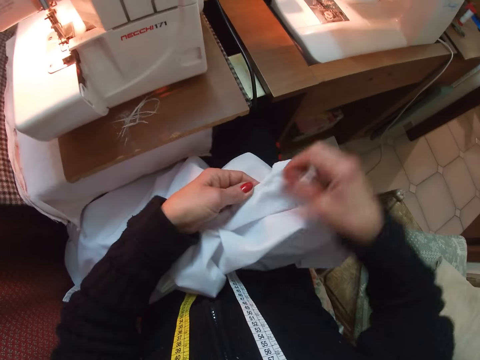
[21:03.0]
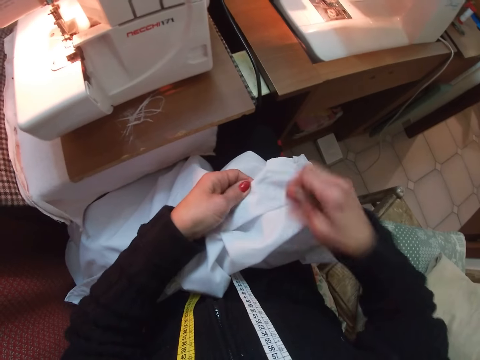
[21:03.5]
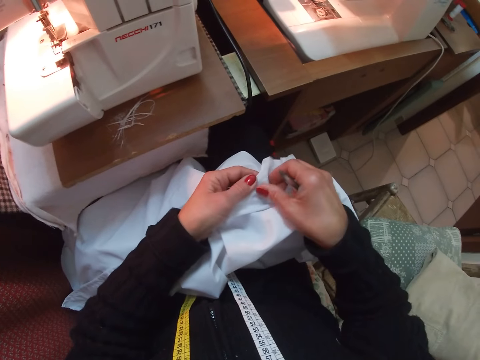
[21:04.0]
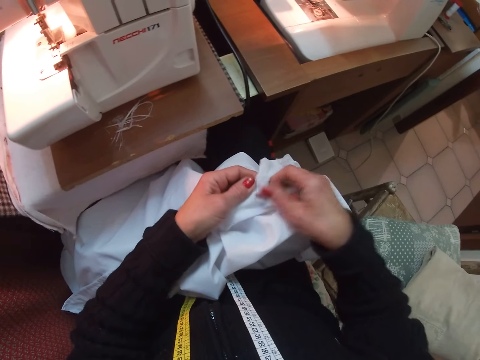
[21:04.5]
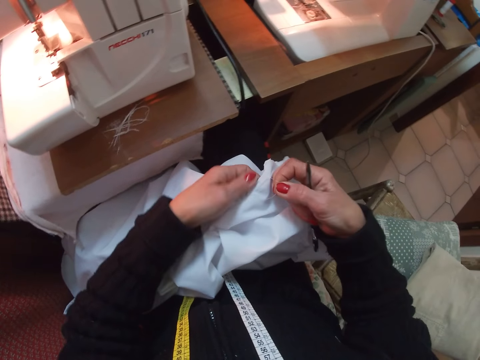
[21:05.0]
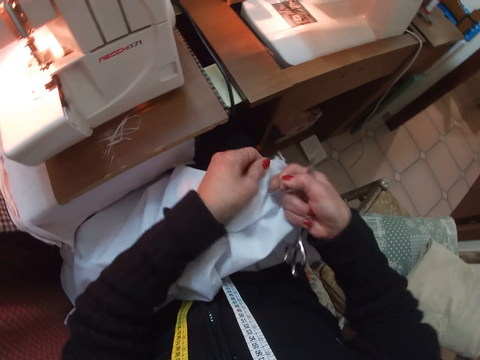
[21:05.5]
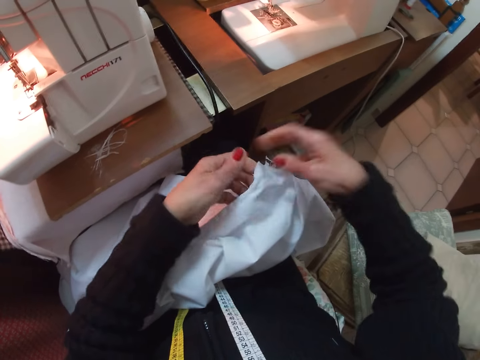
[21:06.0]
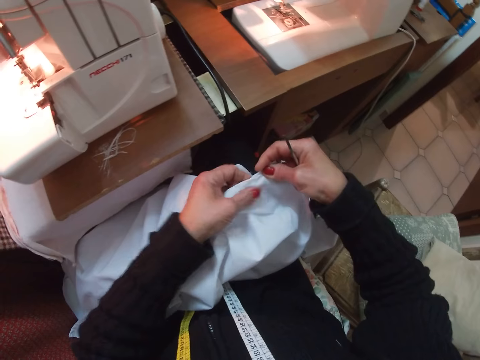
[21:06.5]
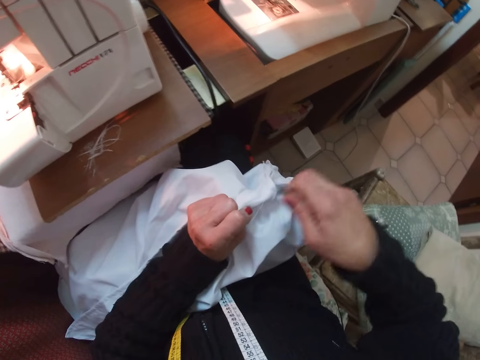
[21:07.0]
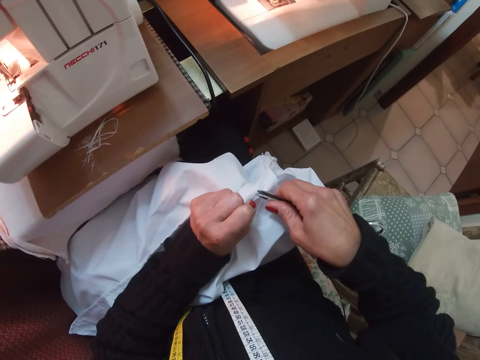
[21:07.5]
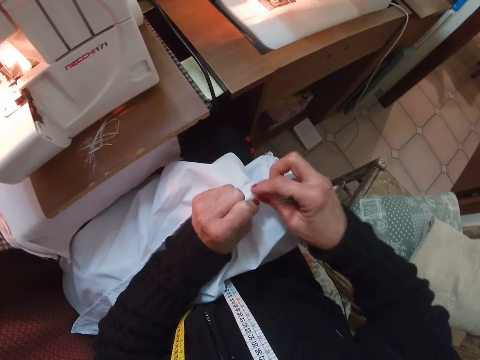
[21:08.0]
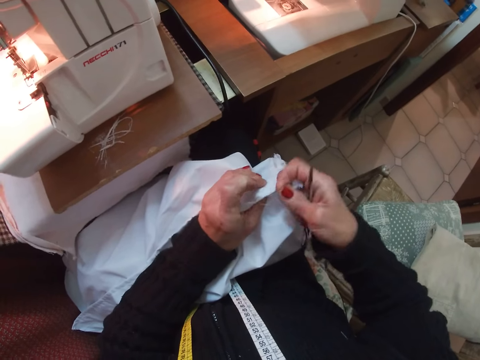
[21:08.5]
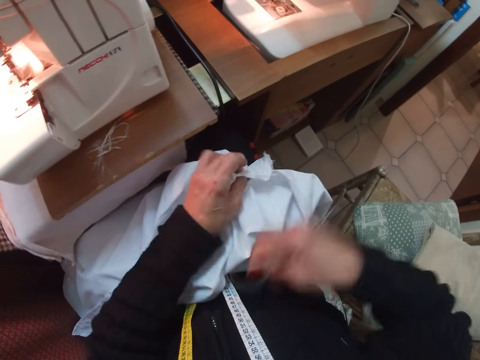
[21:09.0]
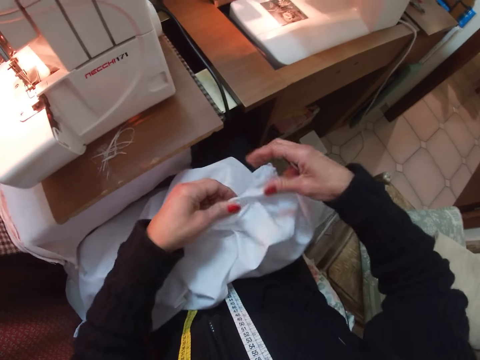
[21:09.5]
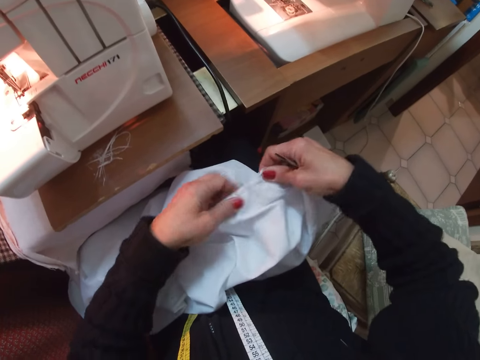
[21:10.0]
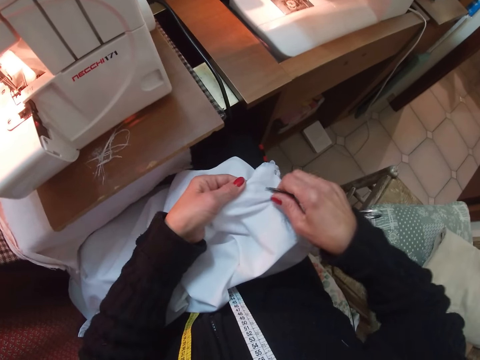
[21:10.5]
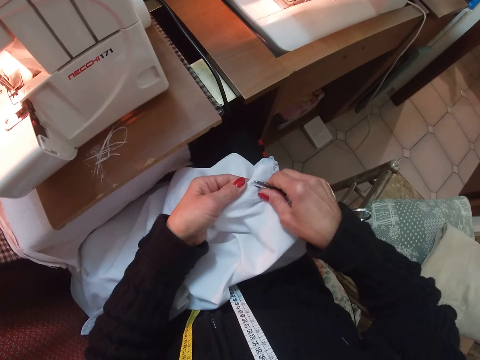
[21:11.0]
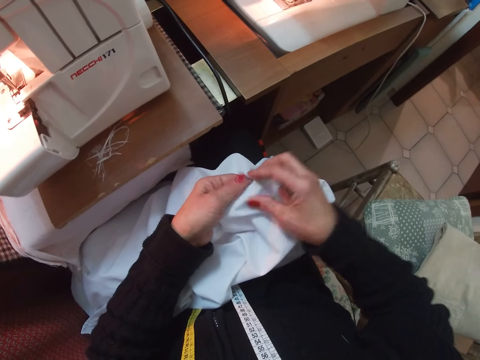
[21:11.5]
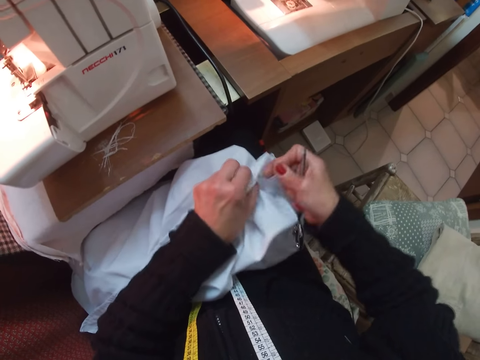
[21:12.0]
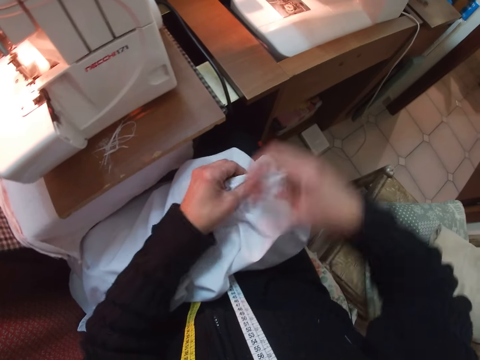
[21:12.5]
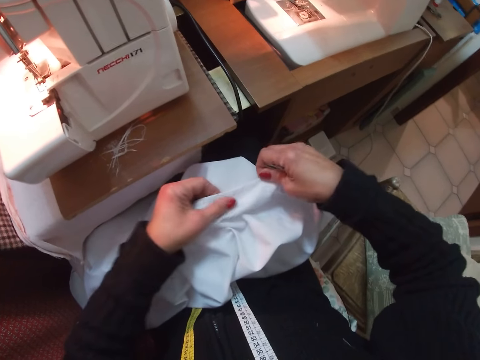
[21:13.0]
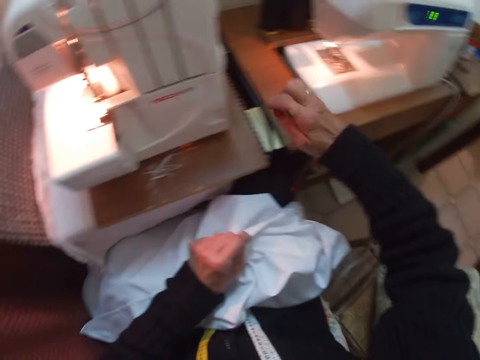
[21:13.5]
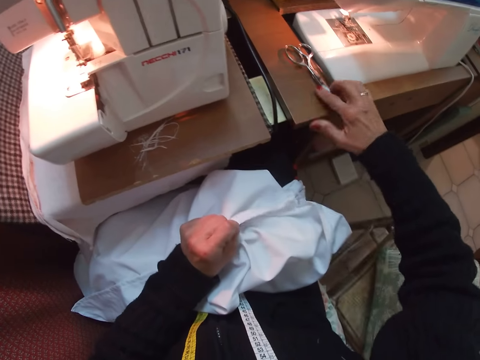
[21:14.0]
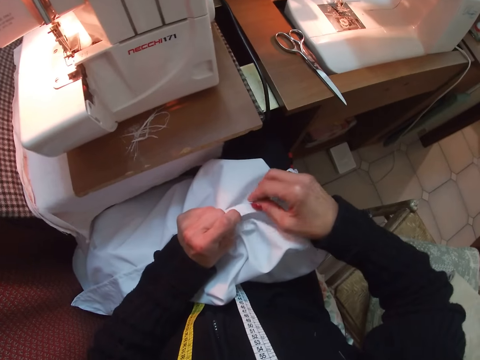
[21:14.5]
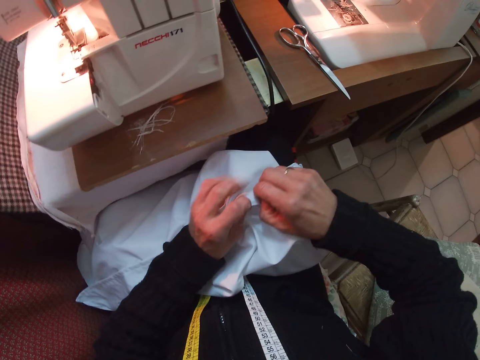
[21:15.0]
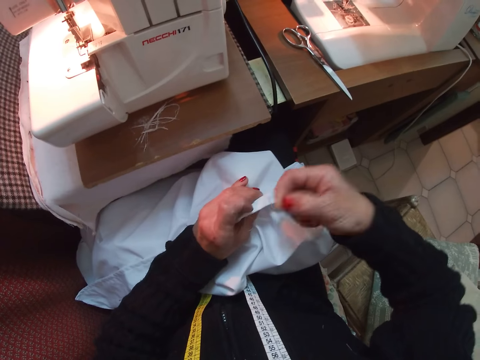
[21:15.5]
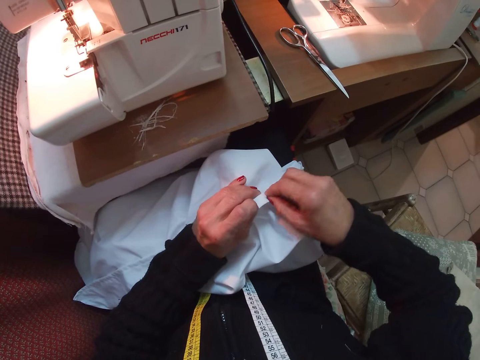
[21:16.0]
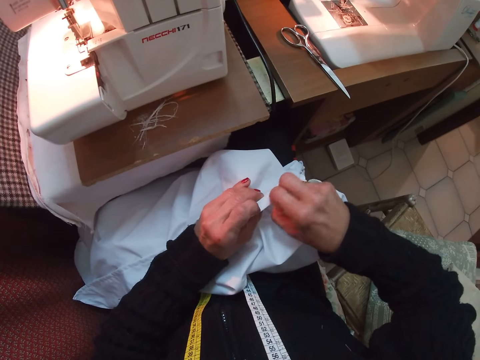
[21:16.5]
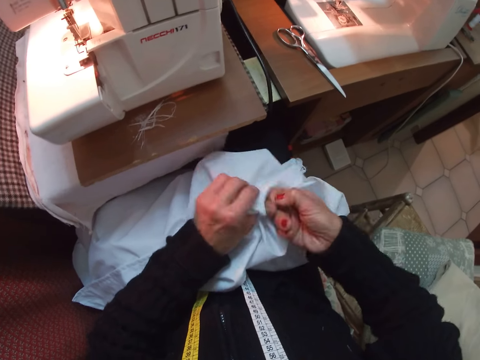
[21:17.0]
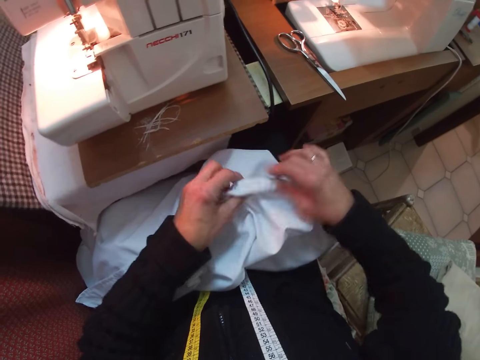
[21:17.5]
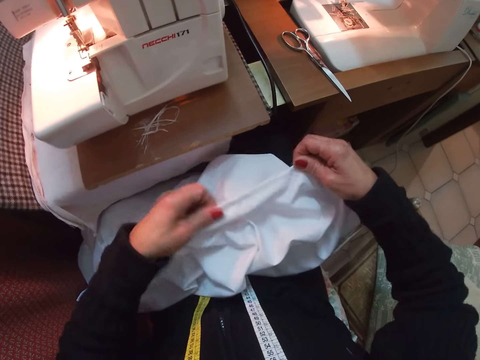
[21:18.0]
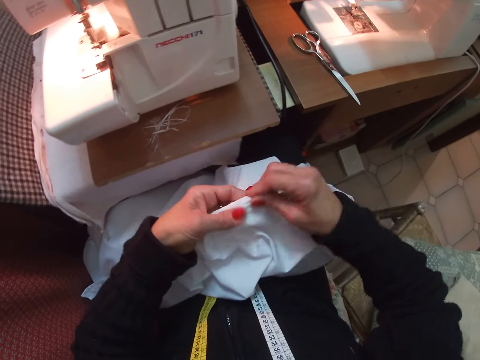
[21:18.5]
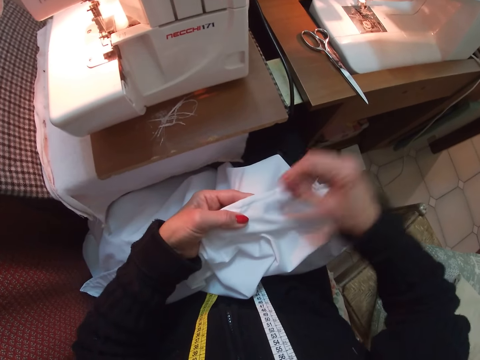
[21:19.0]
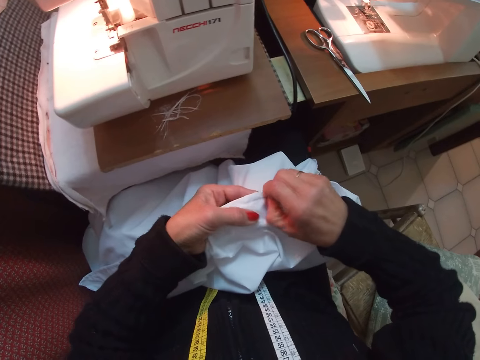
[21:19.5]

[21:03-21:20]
The camera wearer removes loose thread from the cloth with her hand. She cuts the loose thread from the cloth with her hand. She cuts the loose thread from the cloth with scissors. She cuts the loose thread from the cloth with her hand. She pulls a yarn. She cuts the loose thread from the cloth with the scissors. She cuts the loose thread from the cloth with her hand. She checks the cloth edge. She drops the scissors on the sewing table. She removes the thread from the cloth.

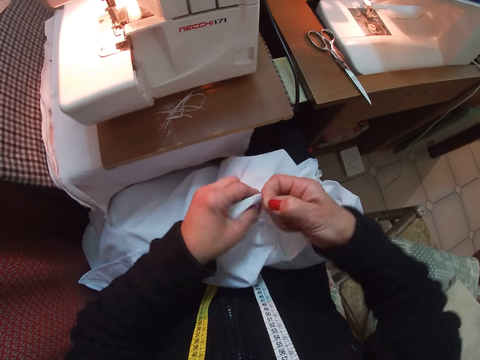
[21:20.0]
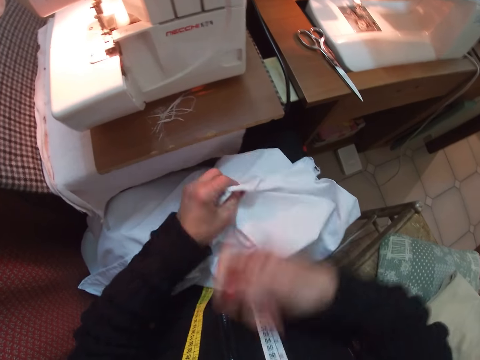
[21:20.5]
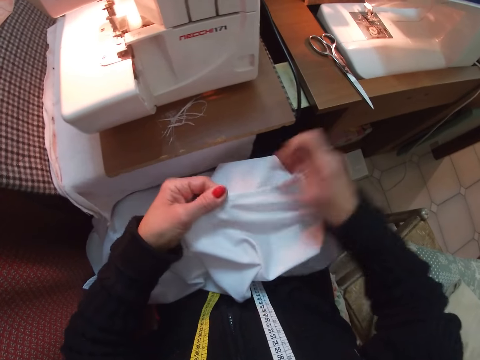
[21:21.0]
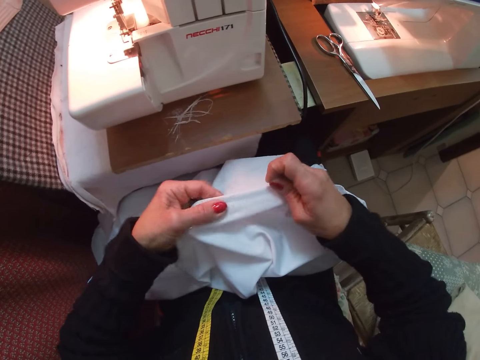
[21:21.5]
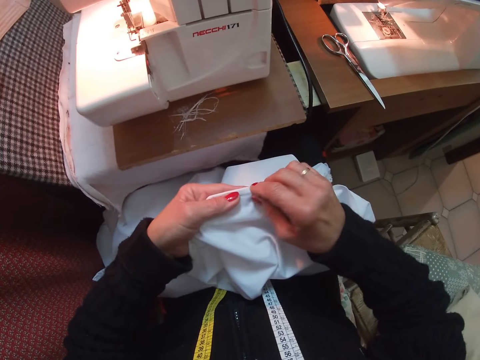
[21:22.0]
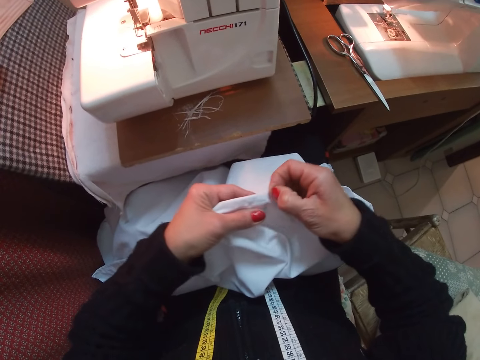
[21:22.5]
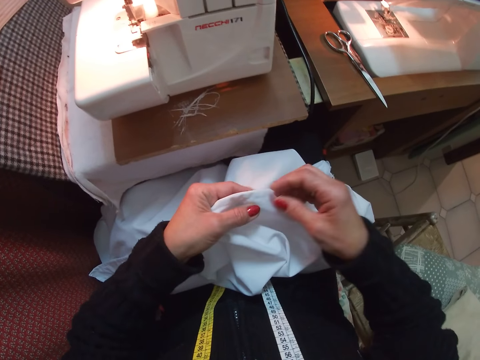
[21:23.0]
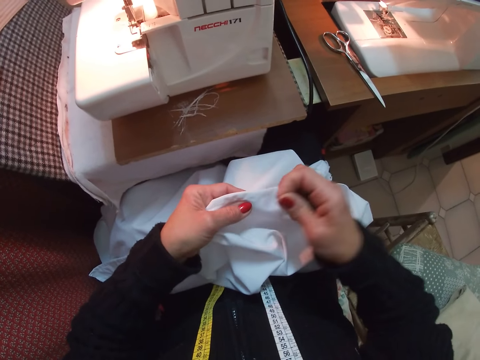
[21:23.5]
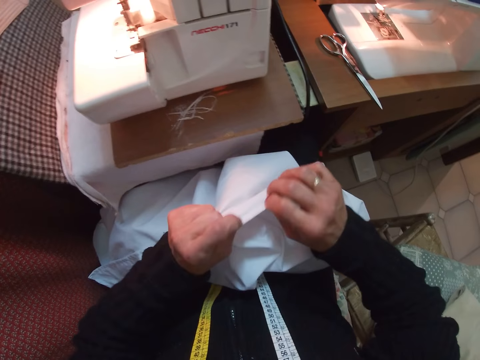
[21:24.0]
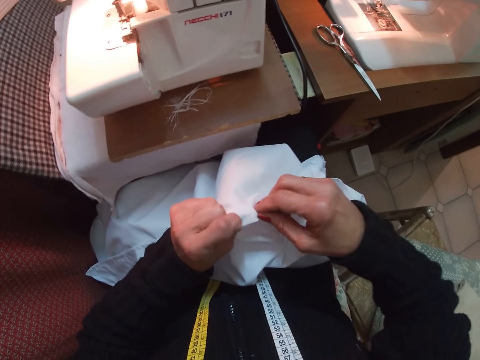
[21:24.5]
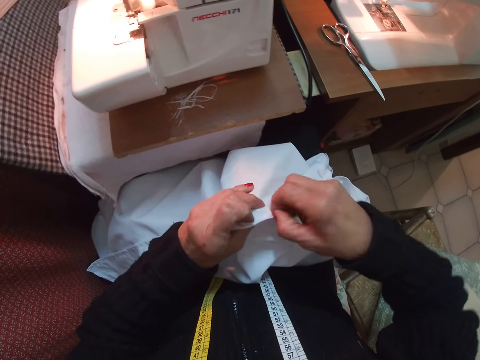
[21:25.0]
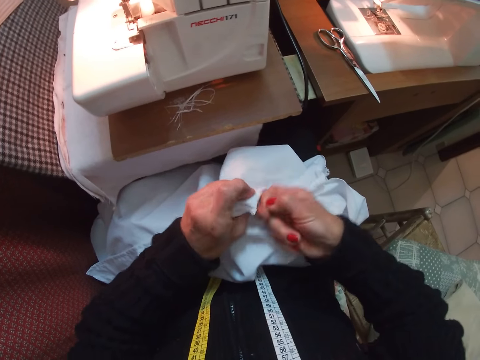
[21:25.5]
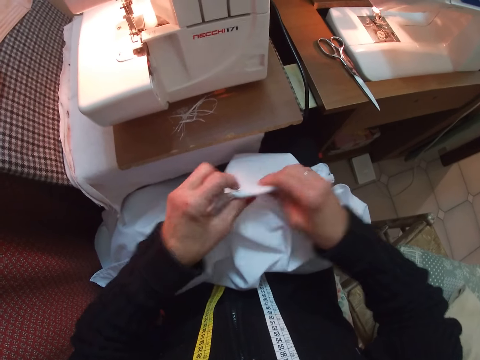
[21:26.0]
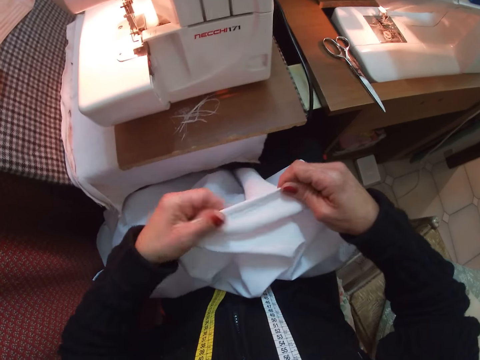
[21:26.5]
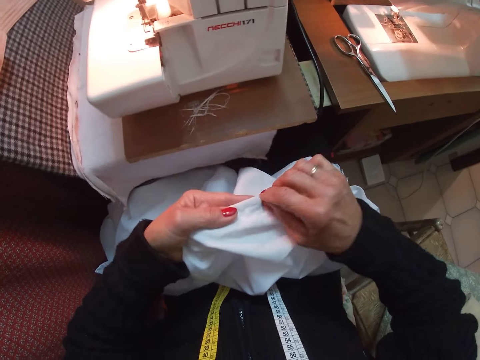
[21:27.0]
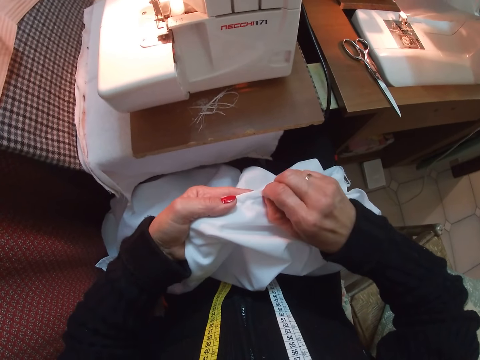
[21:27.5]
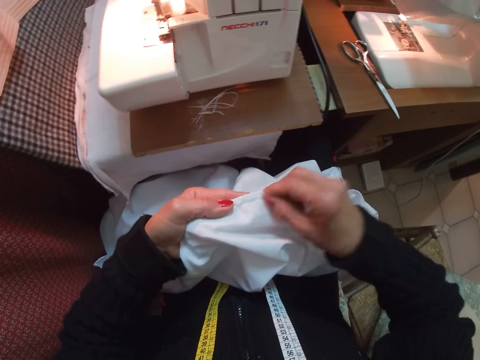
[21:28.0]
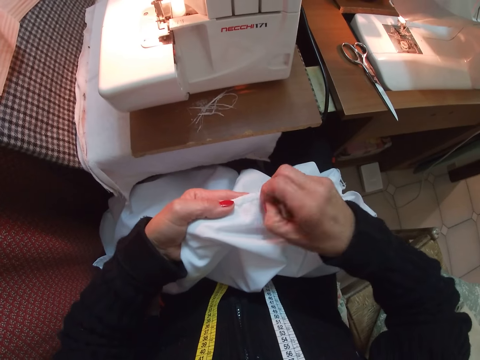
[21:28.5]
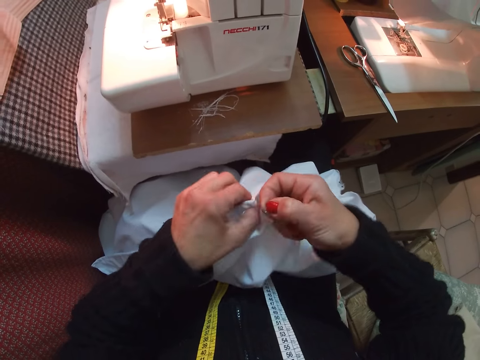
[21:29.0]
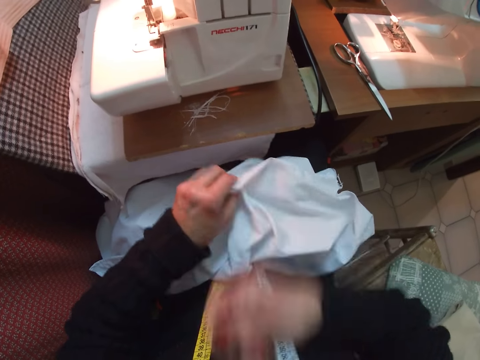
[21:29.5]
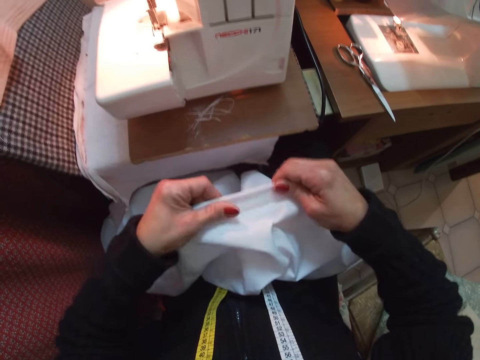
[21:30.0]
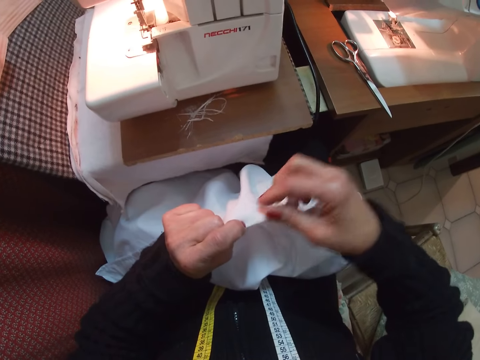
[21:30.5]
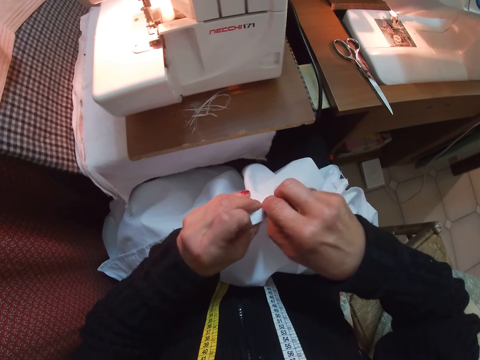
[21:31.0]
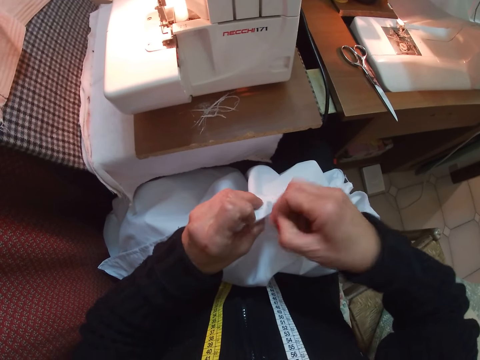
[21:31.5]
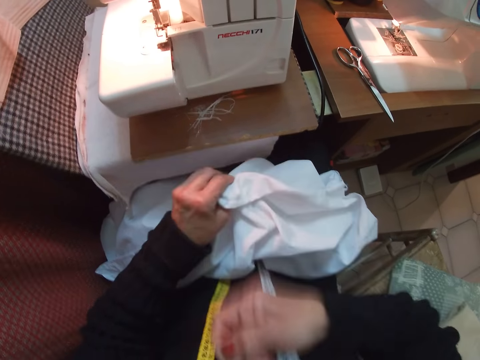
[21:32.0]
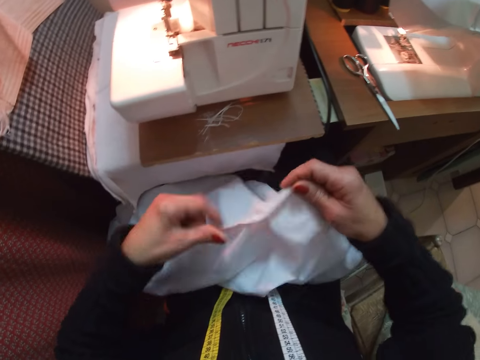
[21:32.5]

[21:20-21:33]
The camera wearer stretches the cloth. They pull a yarn out of the cloth. They stretch the cloth. They pull a yarn out of the cloth. They stretch the cloth. They pull a yarn out of the cloth.
